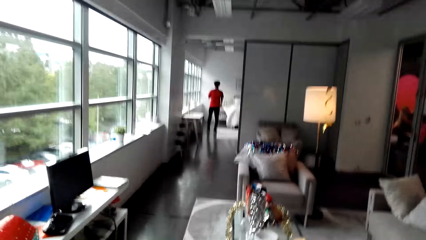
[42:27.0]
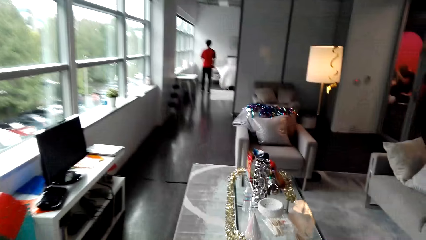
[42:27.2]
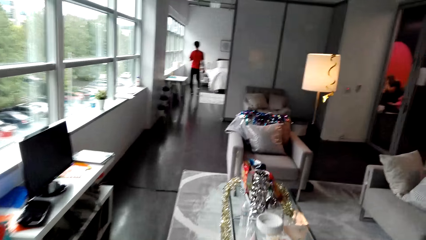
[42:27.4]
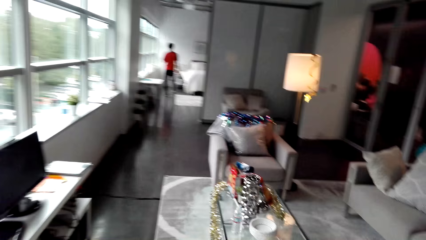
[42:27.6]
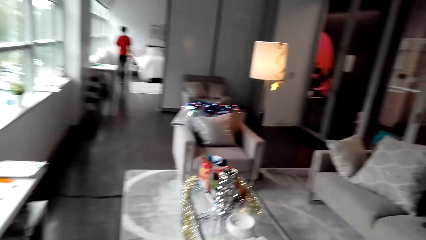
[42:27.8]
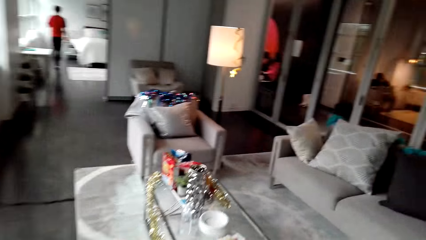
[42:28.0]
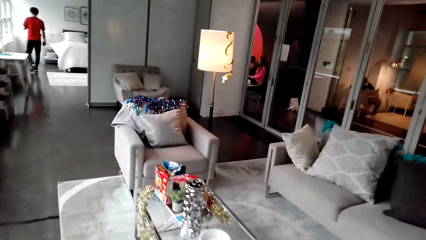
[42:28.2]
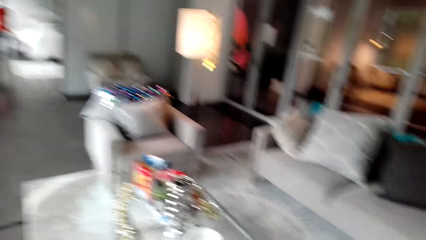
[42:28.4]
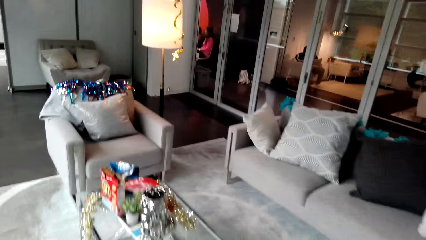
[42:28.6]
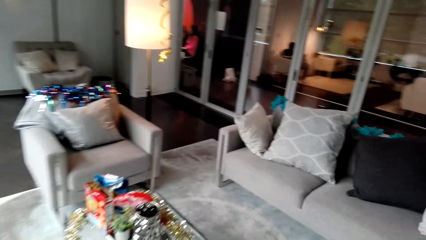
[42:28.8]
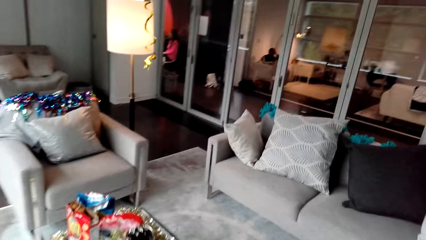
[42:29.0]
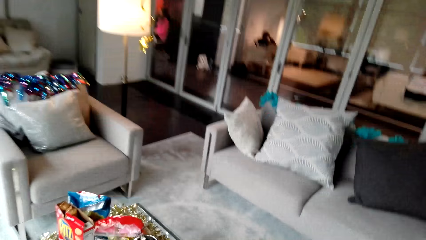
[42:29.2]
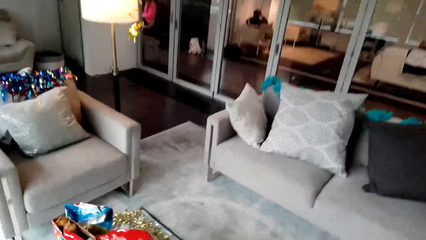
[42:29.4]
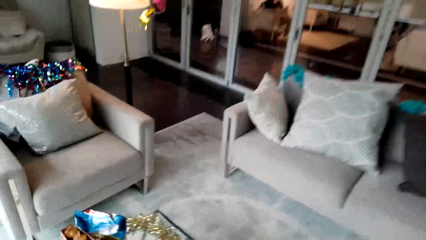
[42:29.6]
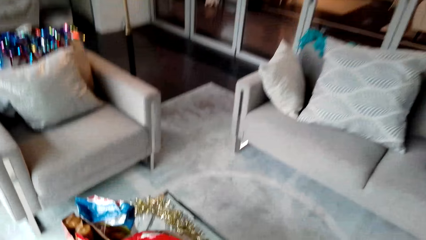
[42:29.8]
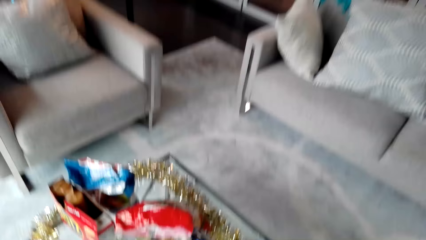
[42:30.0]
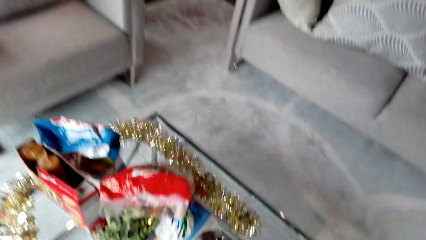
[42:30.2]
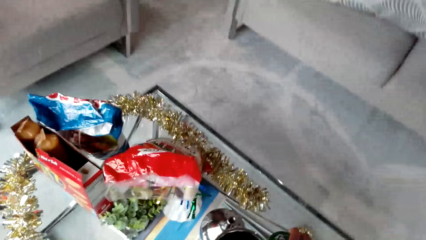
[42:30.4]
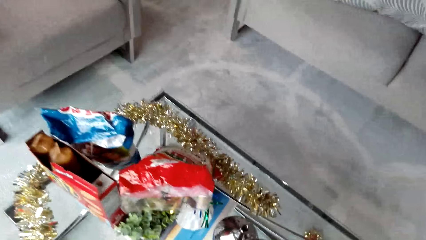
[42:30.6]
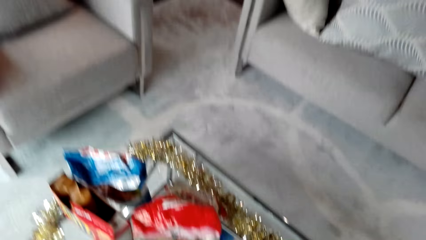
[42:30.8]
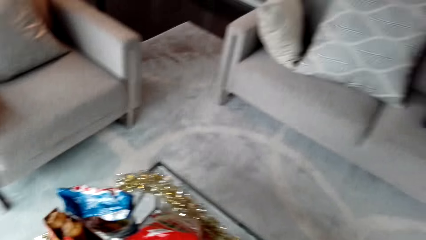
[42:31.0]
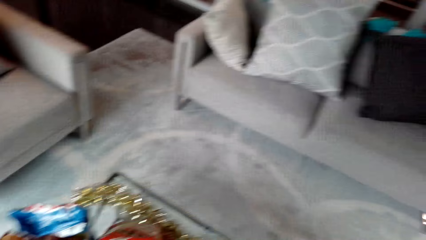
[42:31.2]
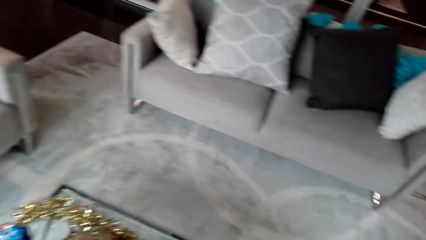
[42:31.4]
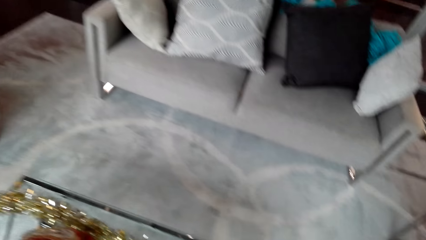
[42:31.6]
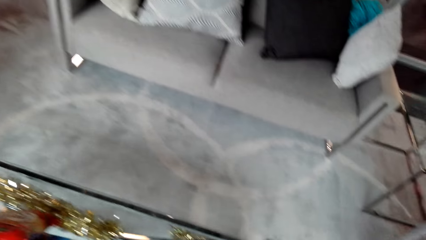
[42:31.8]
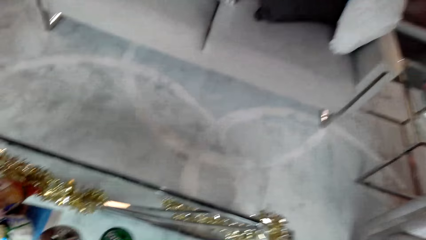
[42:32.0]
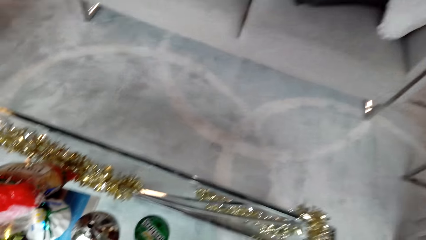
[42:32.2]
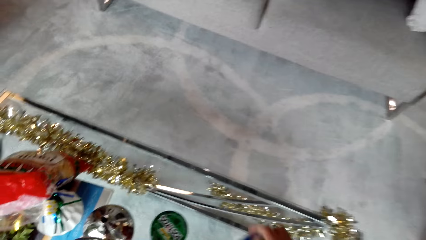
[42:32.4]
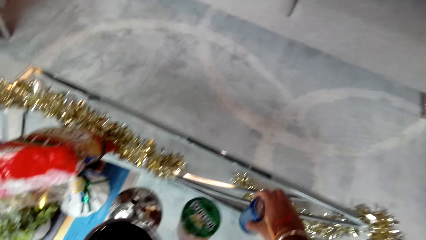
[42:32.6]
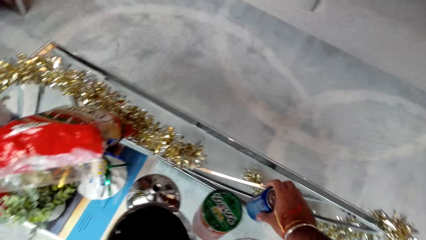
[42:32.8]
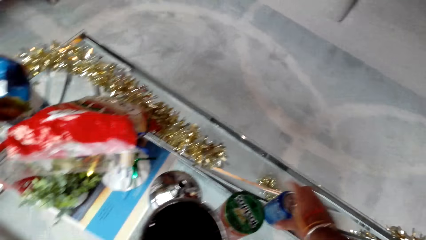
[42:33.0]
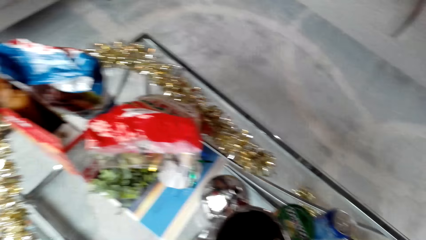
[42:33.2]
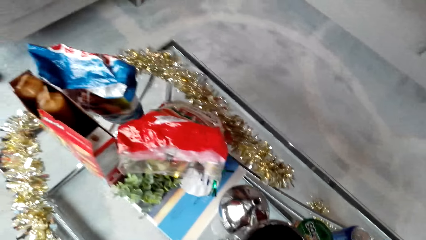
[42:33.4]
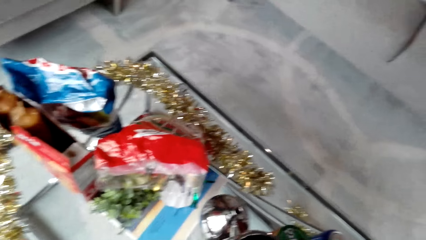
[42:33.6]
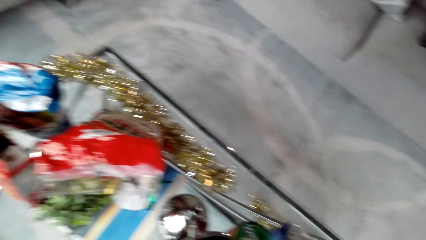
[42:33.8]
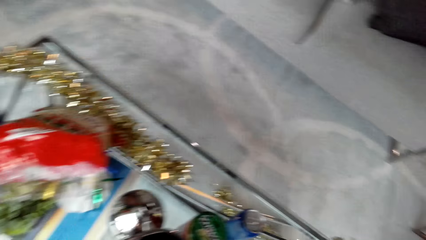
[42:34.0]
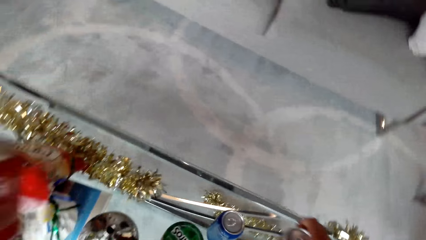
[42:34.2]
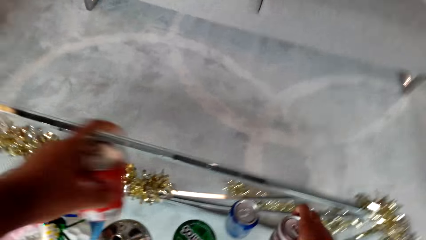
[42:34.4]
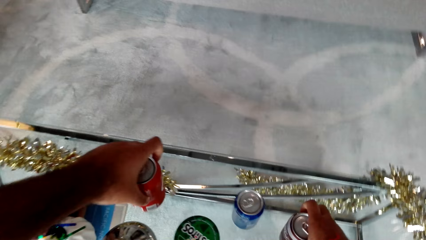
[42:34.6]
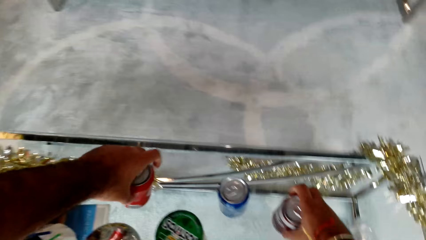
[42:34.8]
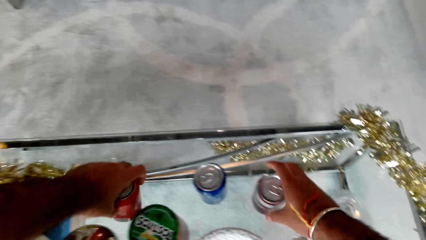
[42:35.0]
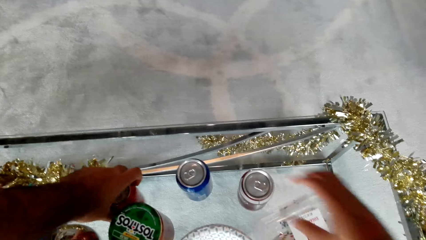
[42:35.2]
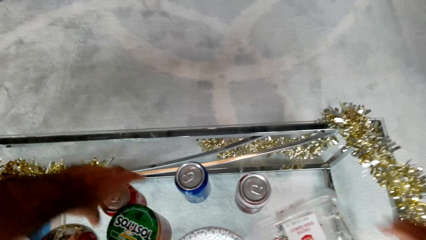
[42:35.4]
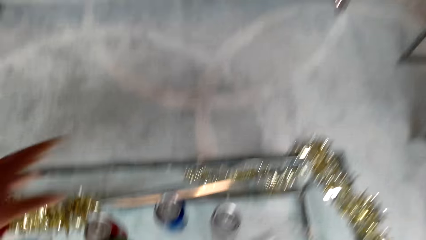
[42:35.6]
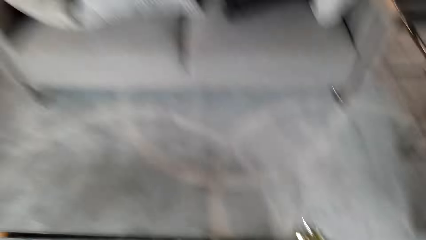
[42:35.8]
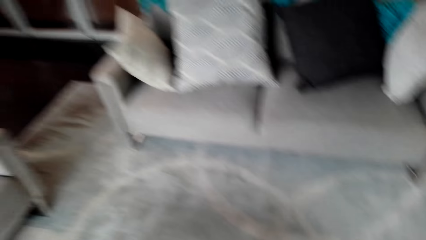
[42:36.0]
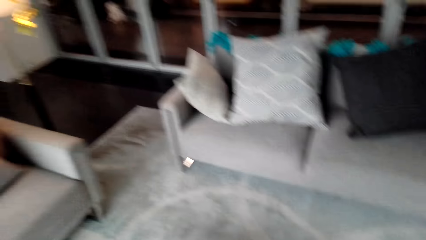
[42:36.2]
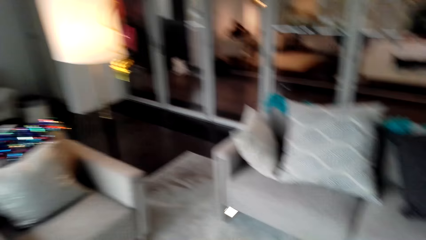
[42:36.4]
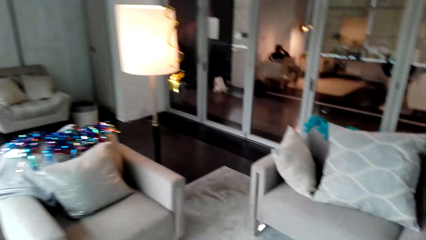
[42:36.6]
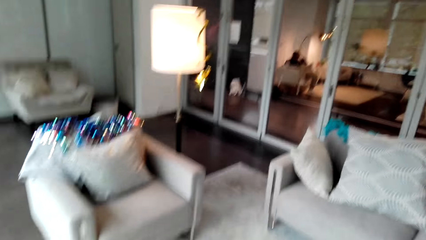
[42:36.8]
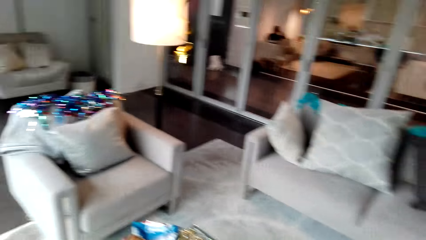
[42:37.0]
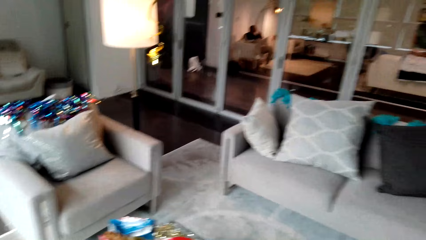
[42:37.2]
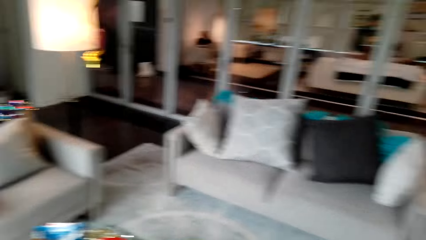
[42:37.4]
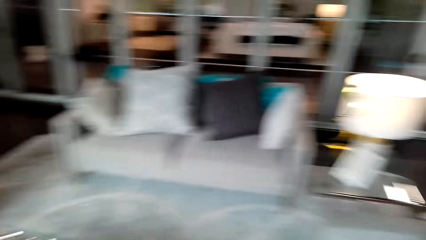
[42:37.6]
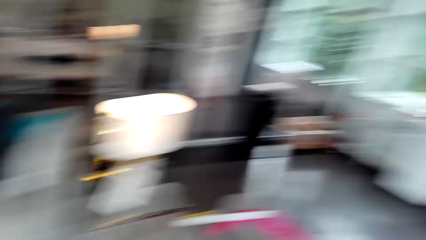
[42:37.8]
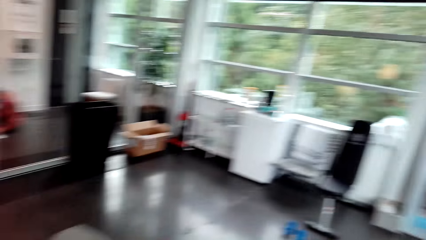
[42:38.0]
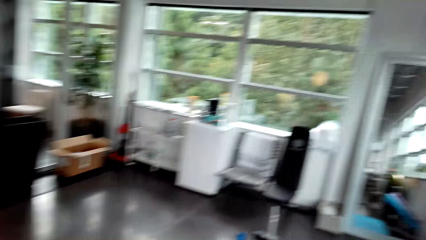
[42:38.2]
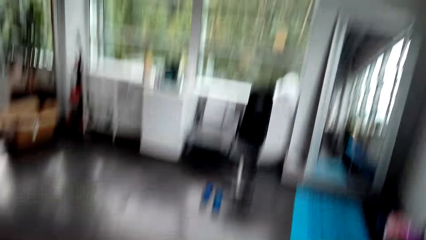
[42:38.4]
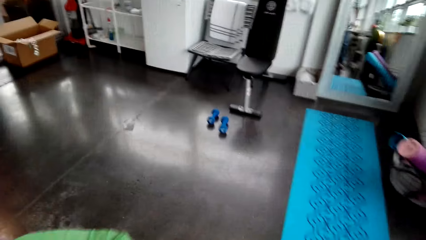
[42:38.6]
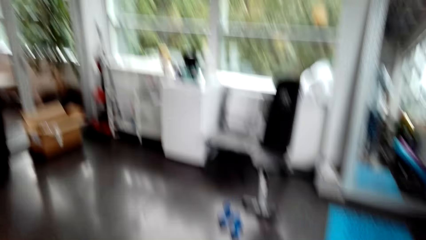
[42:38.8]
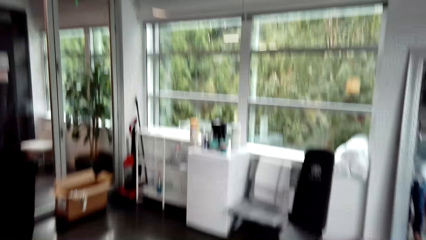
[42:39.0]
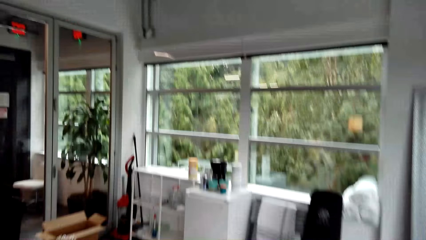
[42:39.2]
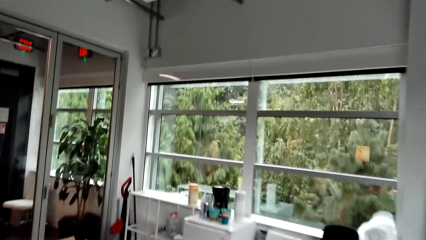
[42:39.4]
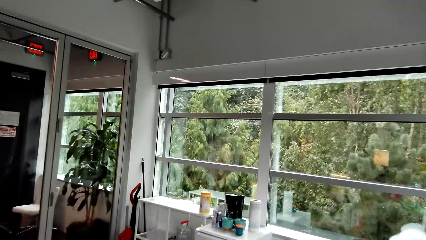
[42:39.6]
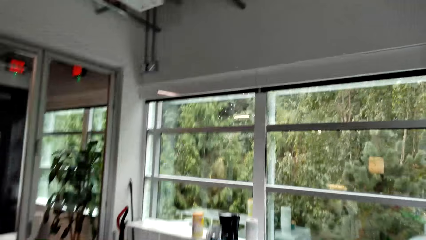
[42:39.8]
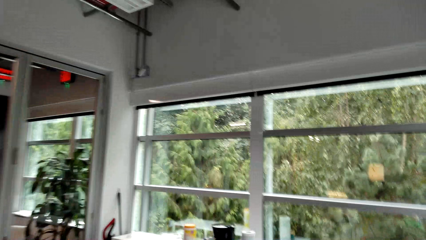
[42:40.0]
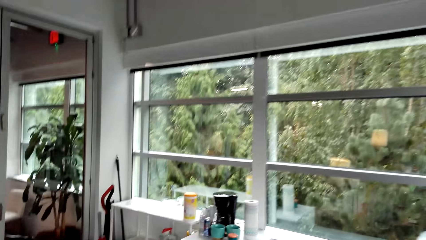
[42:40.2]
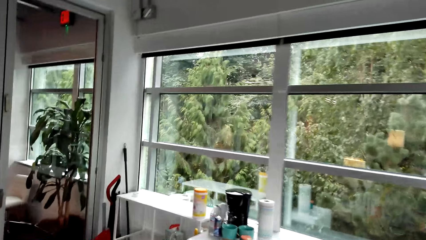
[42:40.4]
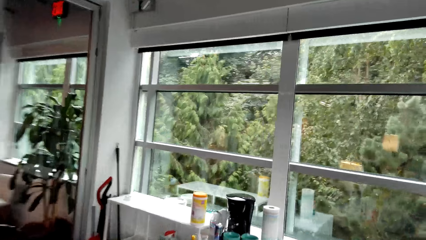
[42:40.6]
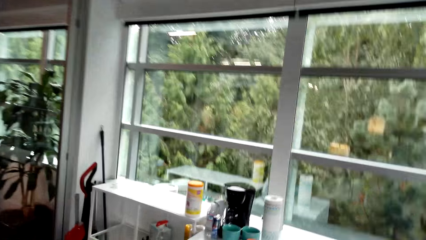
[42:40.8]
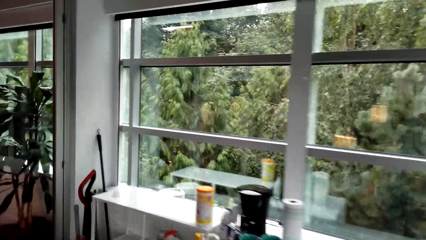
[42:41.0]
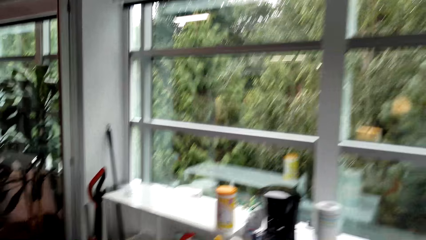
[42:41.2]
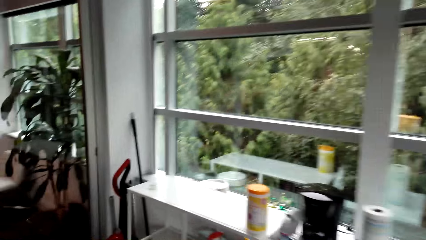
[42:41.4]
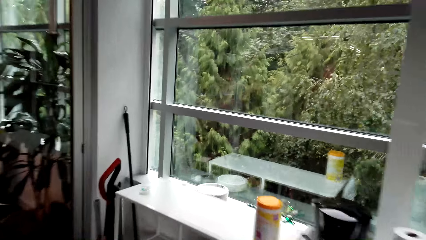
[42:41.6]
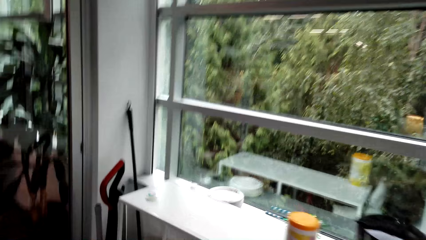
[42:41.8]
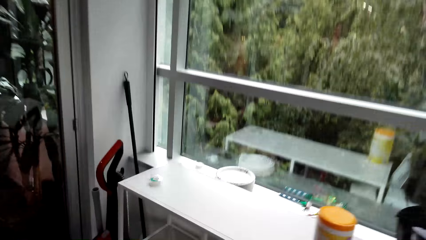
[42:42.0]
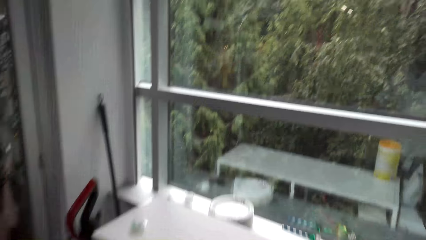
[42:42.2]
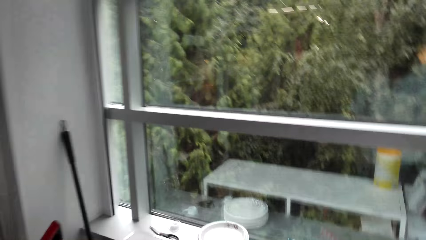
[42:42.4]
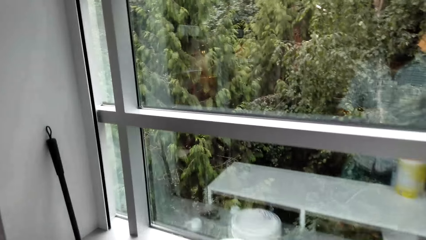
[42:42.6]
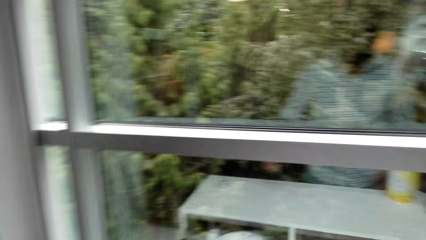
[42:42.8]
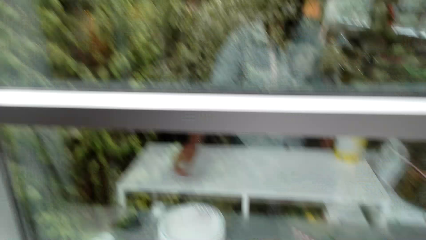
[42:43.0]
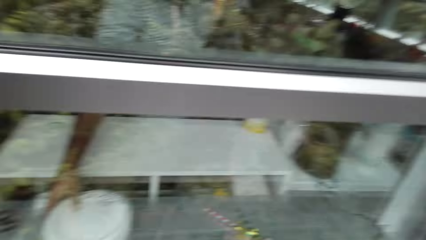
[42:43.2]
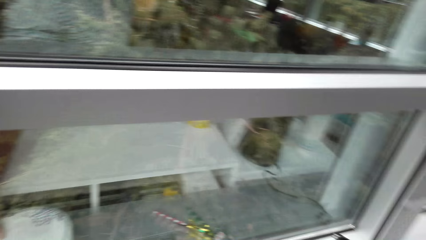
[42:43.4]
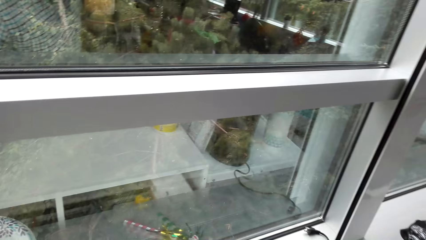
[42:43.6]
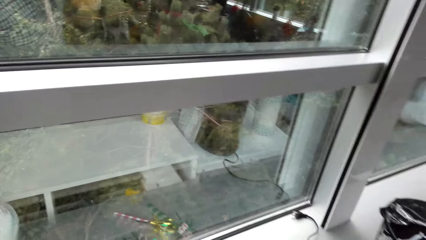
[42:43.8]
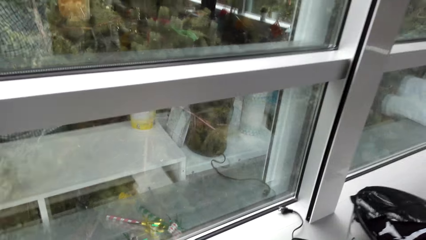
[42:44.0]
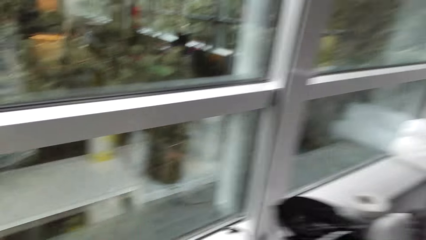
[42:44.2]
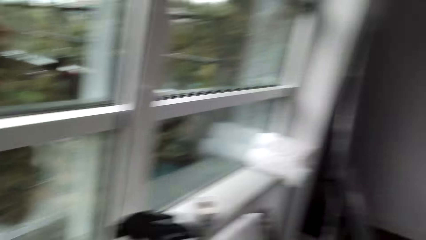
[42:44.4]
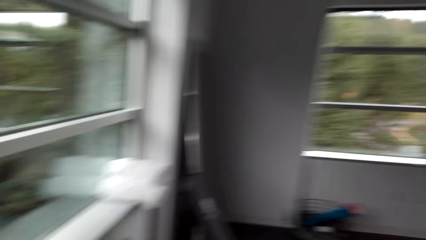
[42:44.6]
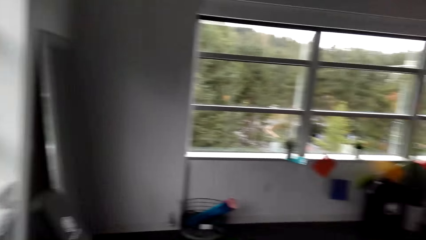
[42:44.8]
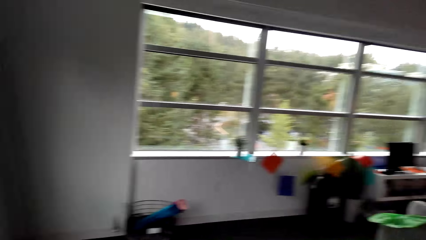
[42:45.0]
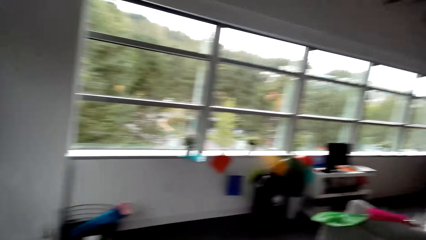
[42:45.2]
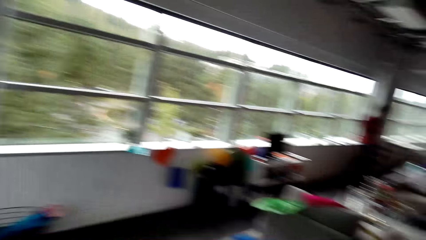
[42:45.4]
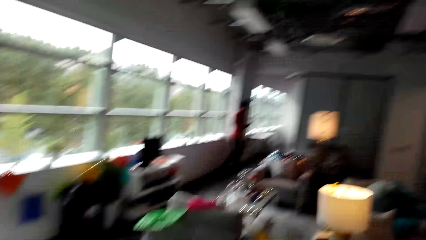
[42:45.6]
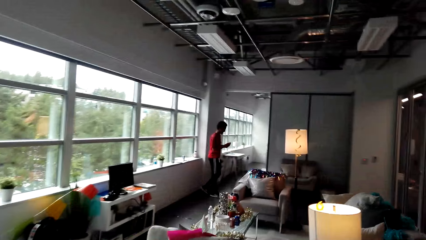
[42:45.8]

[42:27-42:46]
The camera wearer drops the cans on the table. They converse to a man on their way back to the countertop. They pick a plate on the countertop. They carry the plates to the table.
